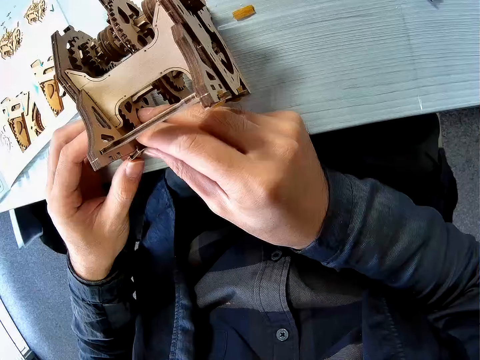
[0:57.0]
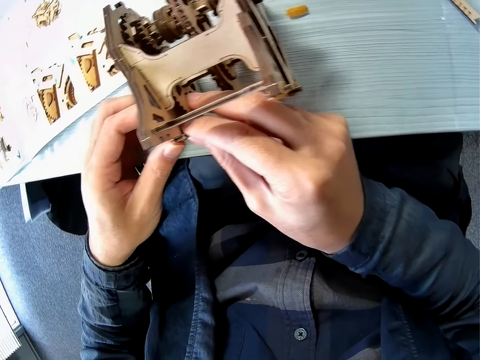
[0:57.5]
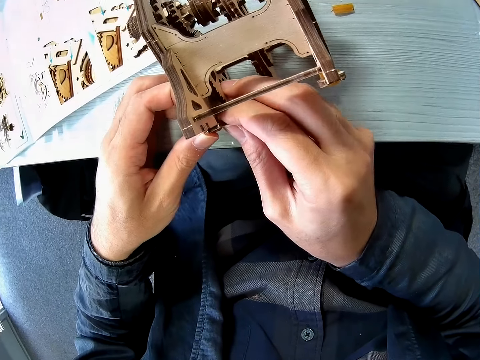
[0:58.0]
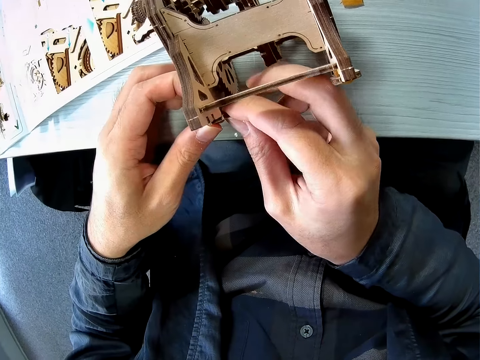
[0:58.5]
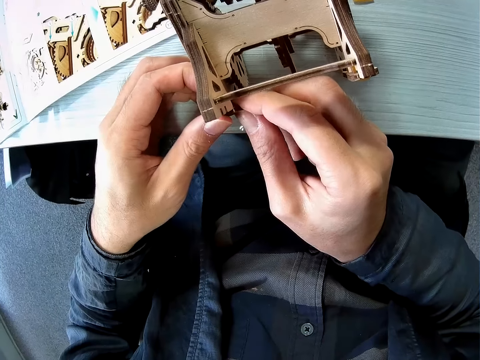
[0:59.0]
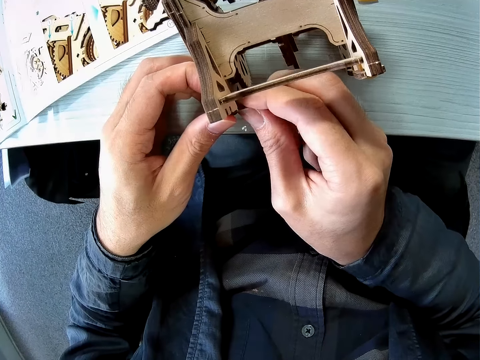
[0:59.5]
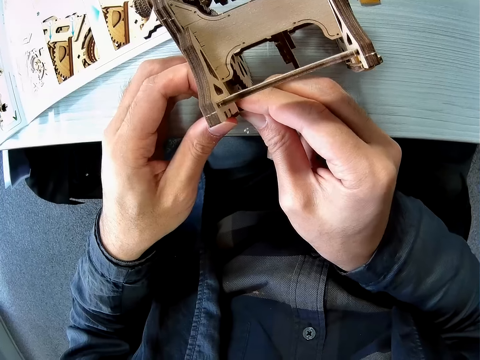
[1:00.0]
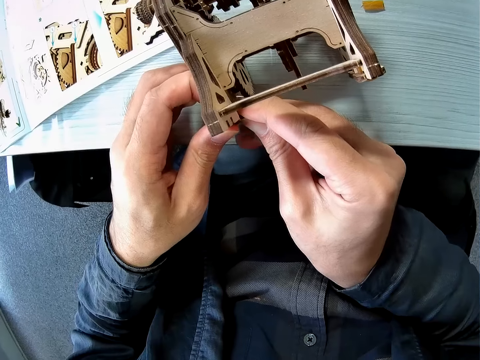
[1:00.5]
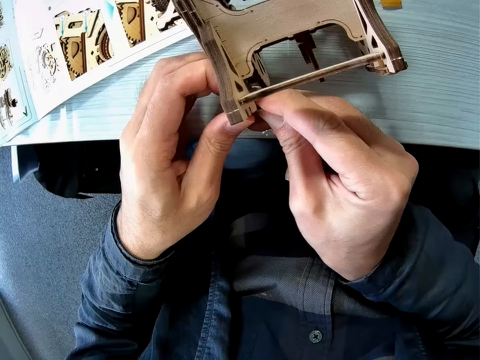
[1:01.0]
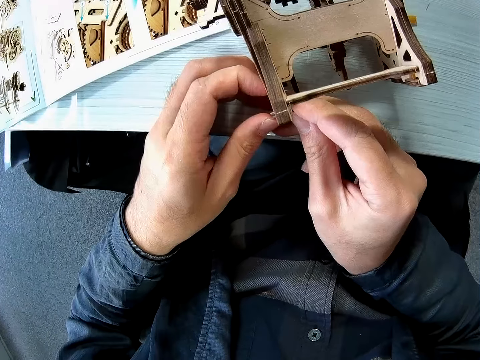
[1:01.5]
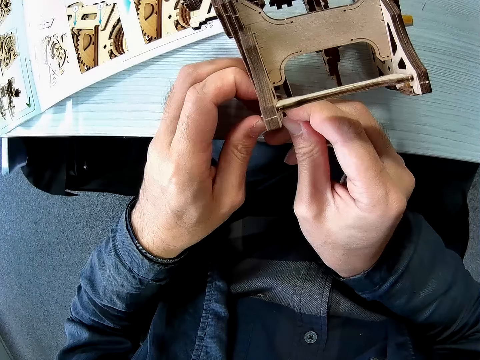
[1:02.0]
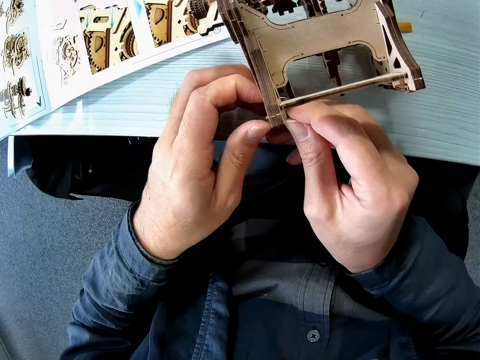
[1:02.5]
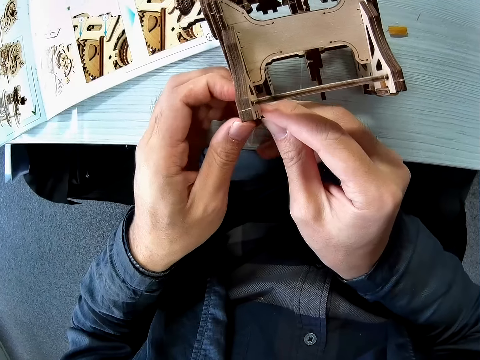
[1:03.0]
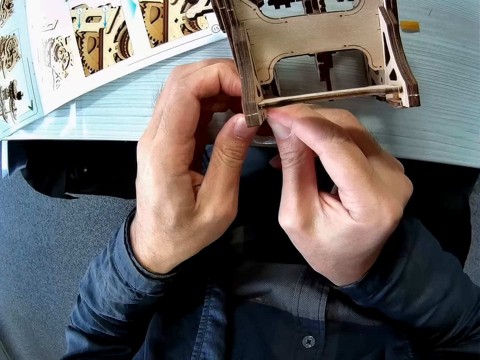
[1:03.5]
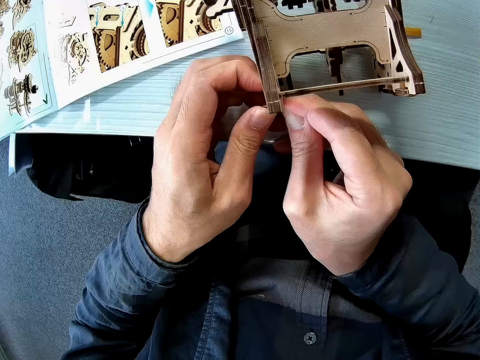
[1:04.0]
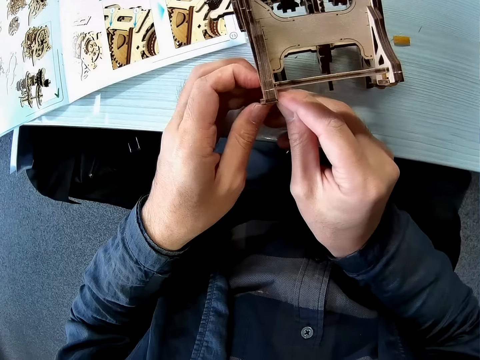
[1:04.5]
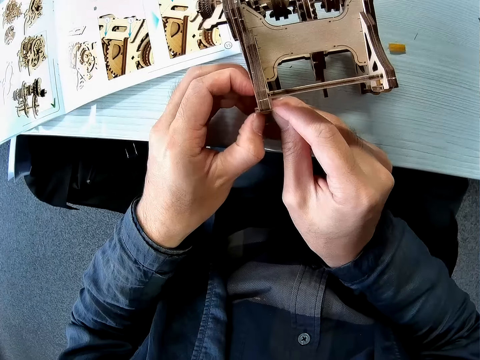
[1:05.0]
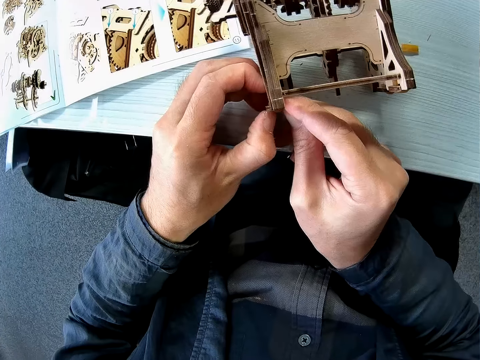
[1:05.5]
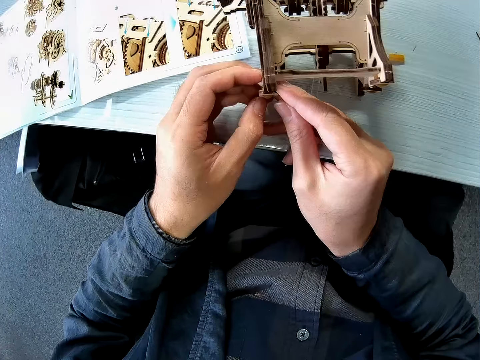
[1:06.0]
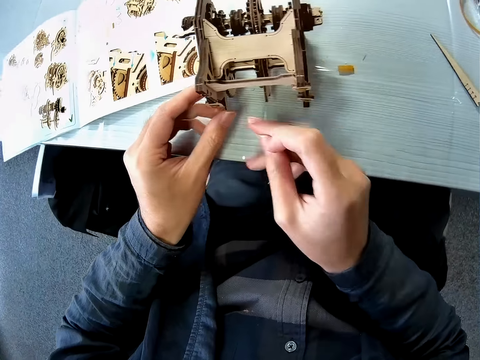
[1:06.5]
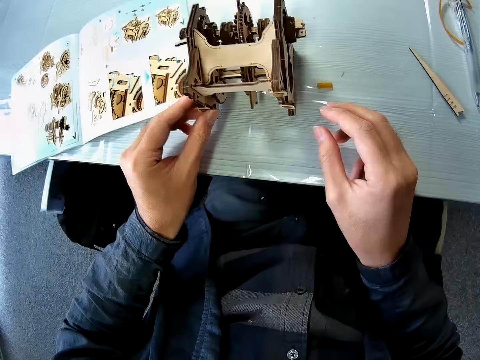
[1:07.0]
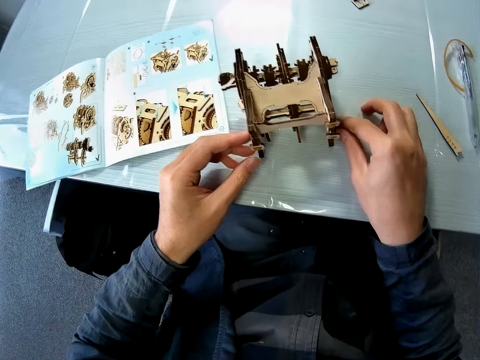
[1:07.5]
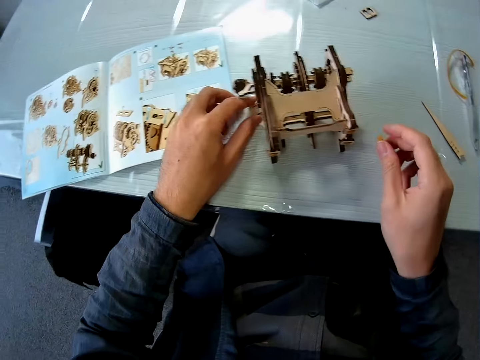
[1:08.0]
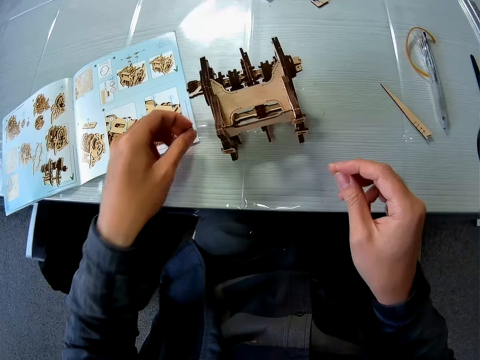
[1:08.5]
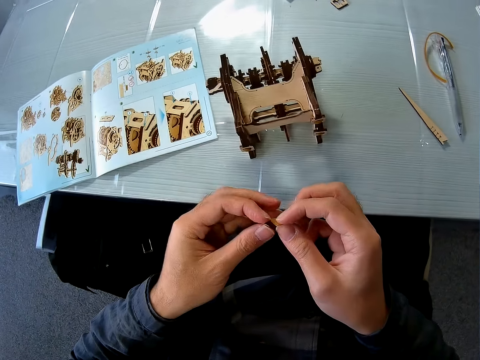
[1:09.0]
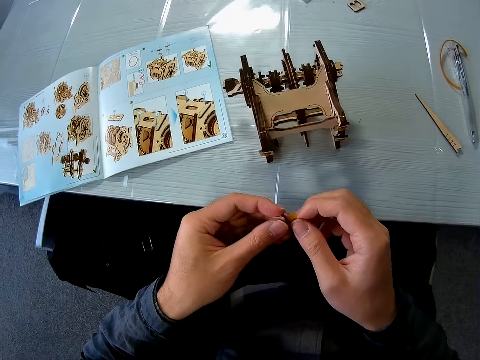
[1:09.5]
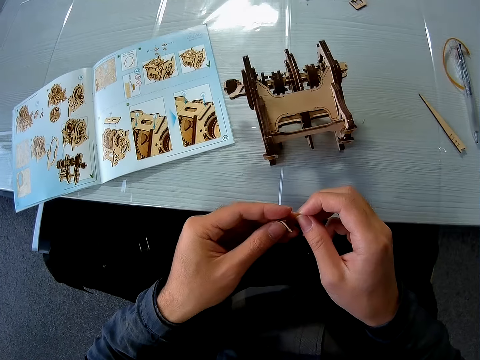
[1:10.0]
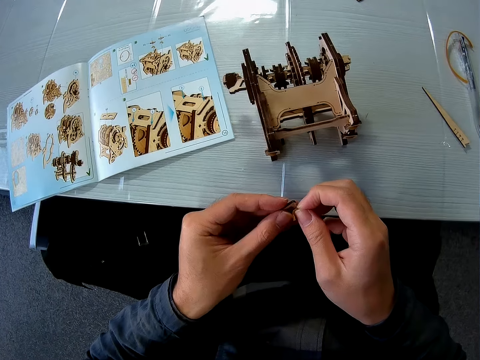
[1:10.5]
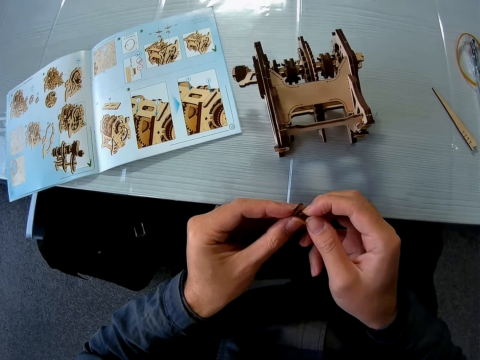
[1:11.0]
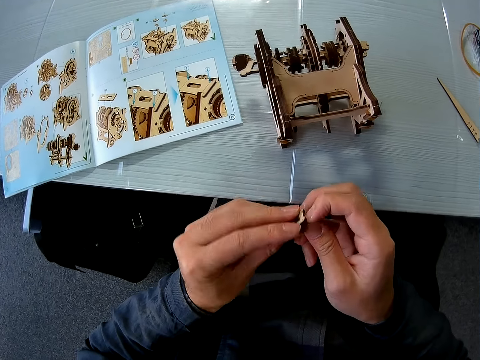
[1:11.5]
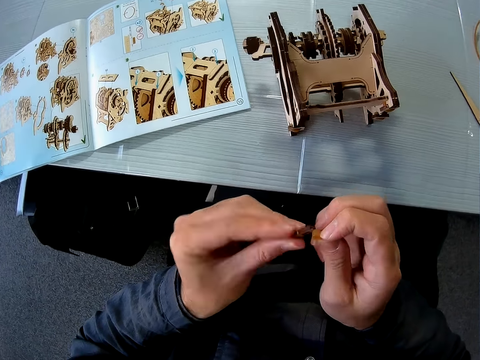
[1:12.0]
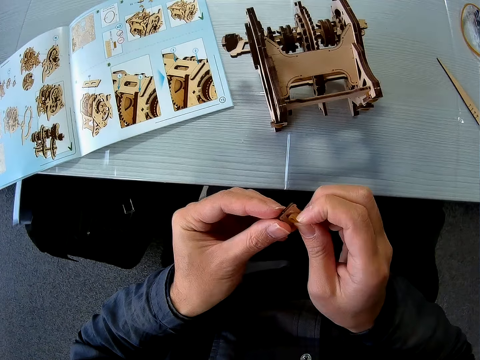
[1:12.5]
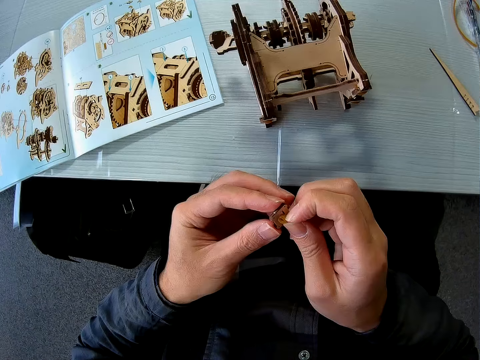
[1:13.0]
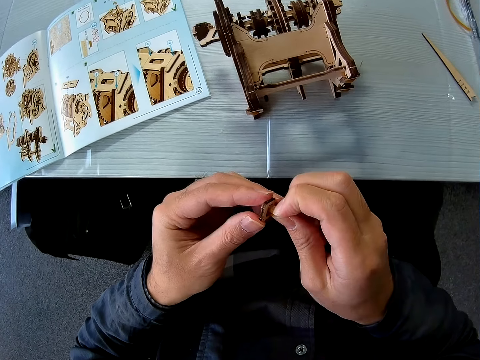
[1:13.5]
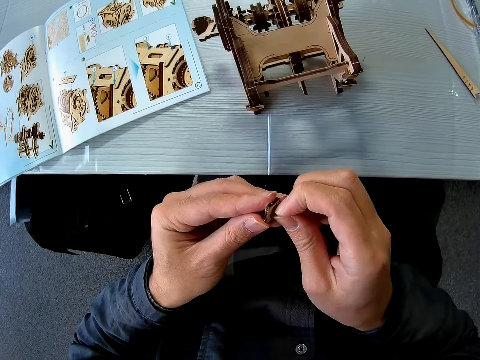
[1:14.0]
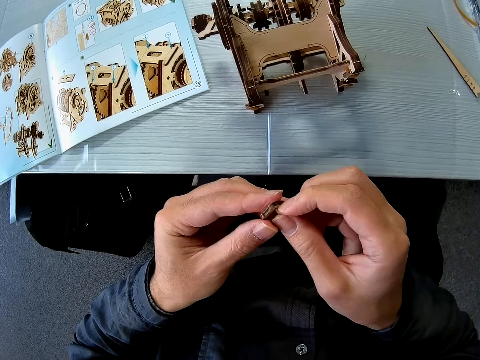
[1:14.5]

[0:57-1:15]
The camera wearer fixes the wooden model gearbox. He presses the wooden model piece on the wooden model gearbox. He moves the wooden model gearbox. He picks up a fourth piece or rubber band from the table with his right hand. He picks up the fourth piece from the table with his left hand. He puts the third piece or wooden model piece into the fourth piece. He checks the wooden model piece. He places the rubber band on the wooden model piece.

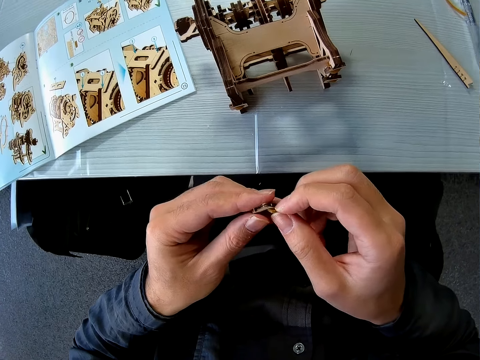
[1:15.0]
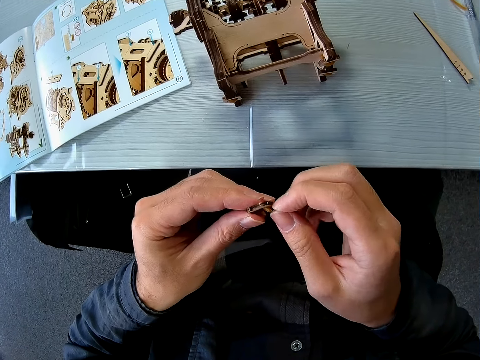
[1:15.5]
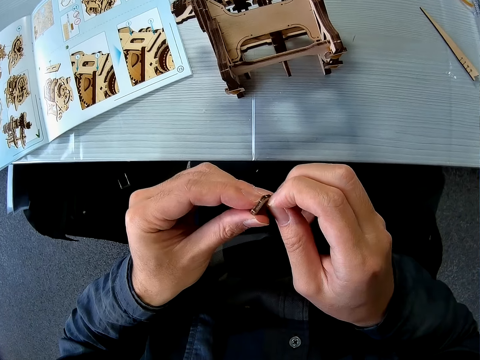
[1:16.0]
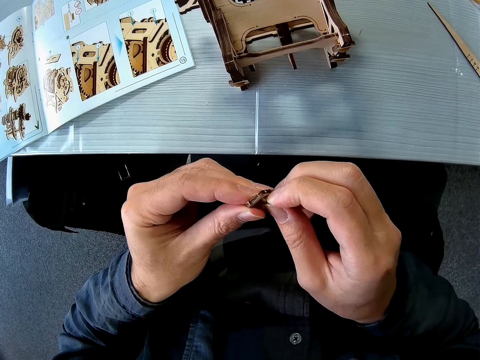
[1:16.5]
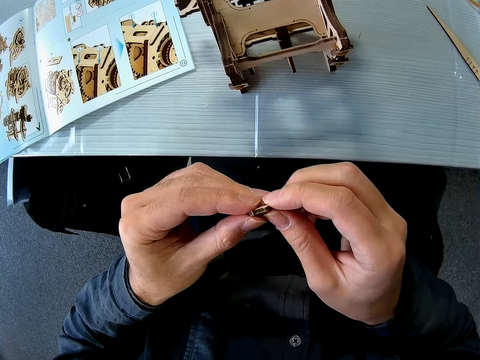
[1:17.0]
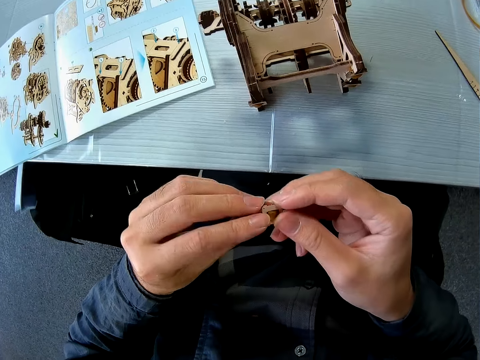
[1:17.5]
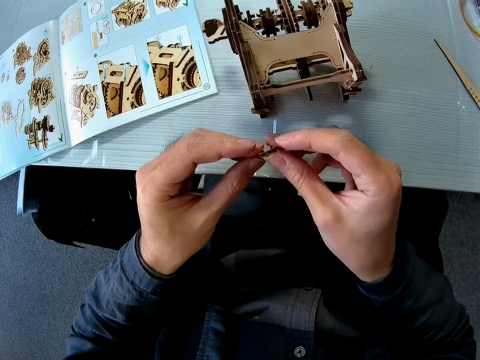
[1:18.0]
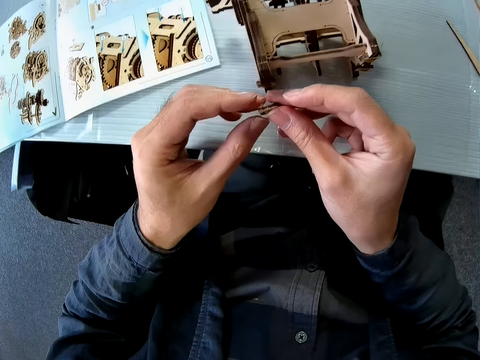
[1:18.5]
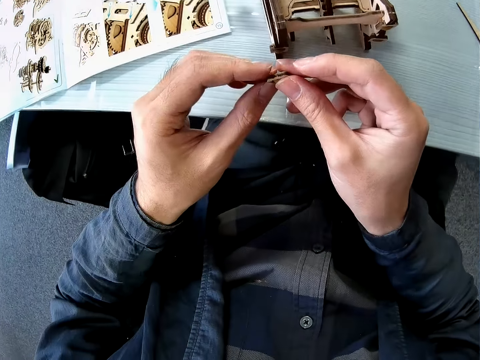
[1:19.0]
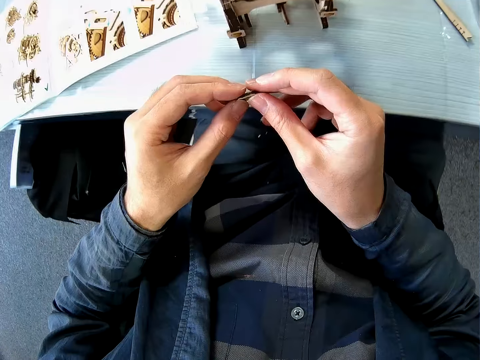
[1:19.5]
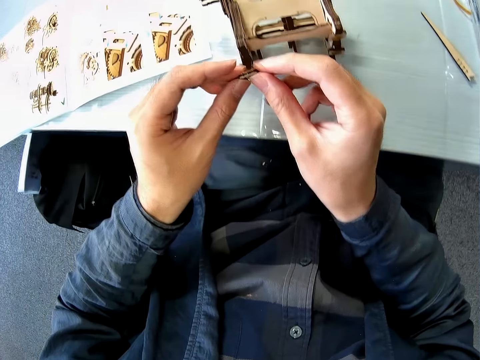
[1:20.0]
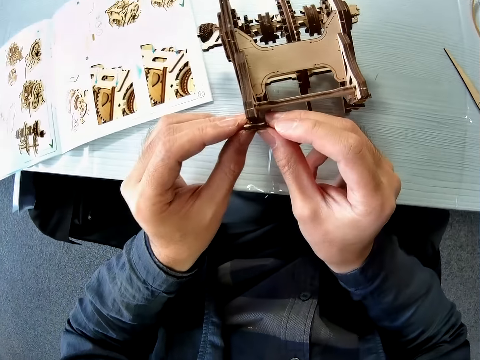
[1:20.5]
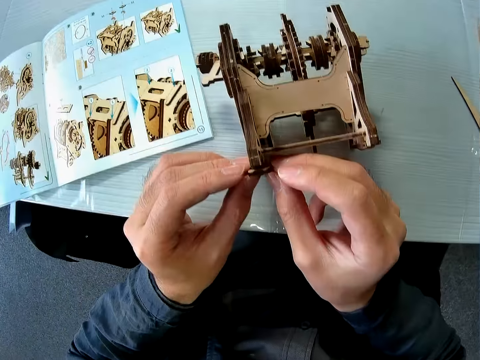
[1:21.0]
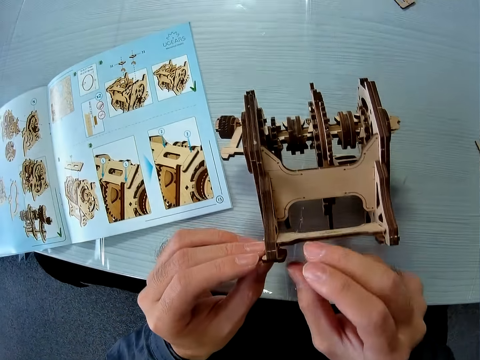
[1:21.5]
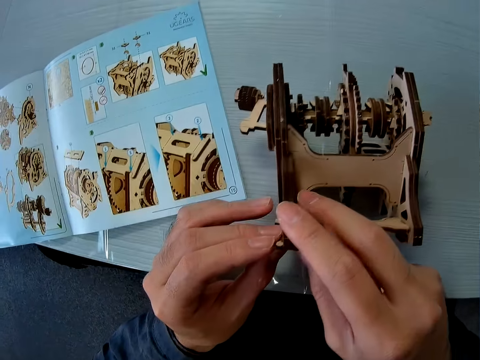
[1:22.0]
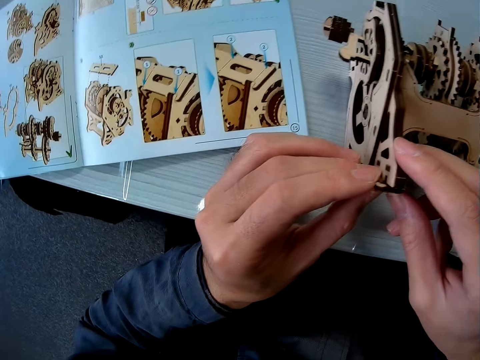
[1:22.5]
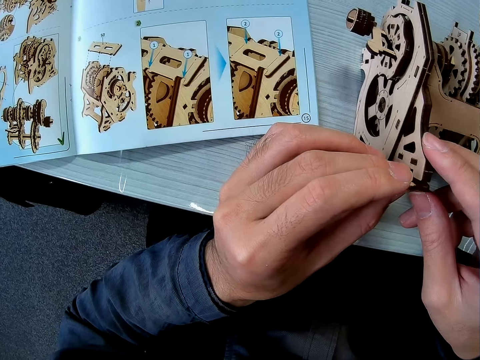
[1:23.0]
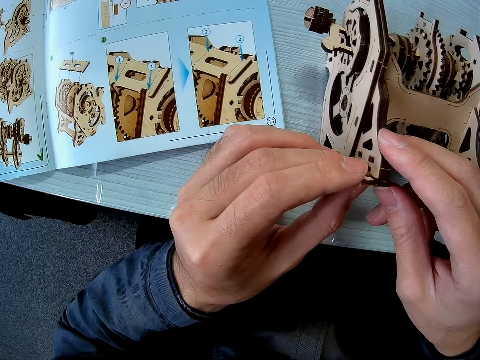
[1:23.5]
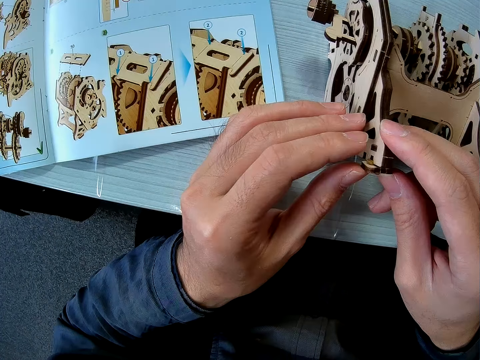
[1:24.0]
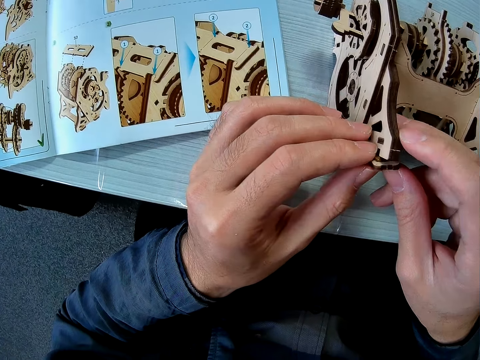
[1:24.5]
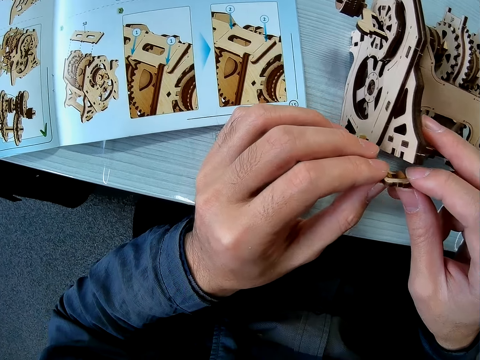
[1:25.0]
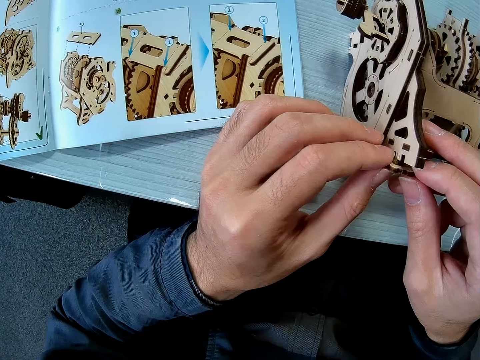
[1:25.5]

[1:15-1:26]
The camera wearer places the wooden model piece on the wooden model gearbox. They fix the pieces to the mechanical model.
